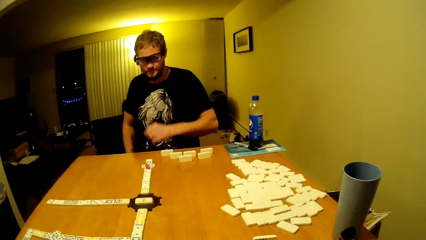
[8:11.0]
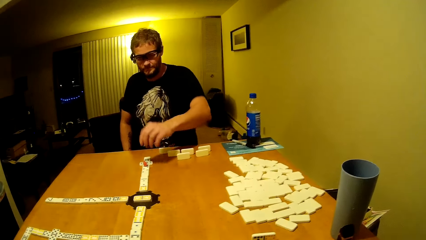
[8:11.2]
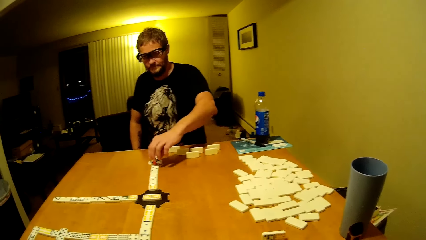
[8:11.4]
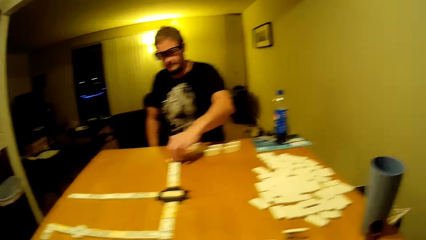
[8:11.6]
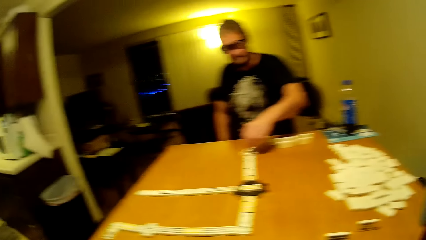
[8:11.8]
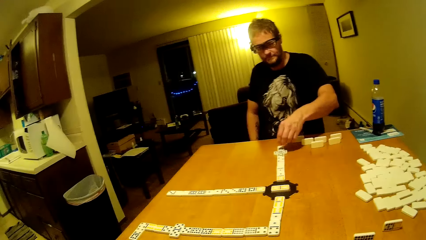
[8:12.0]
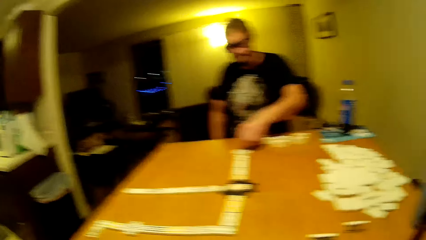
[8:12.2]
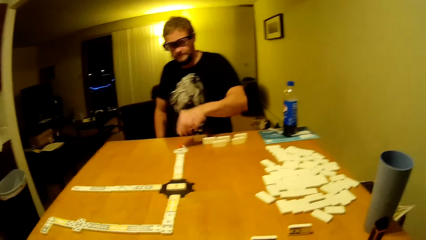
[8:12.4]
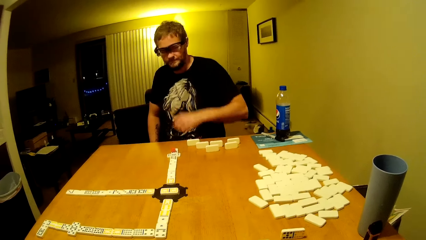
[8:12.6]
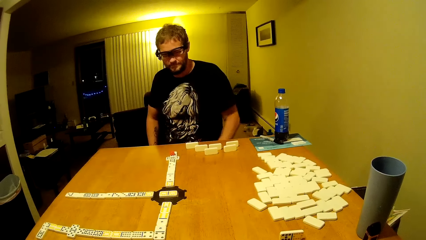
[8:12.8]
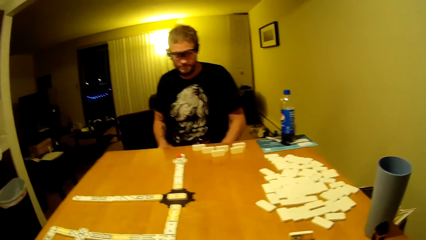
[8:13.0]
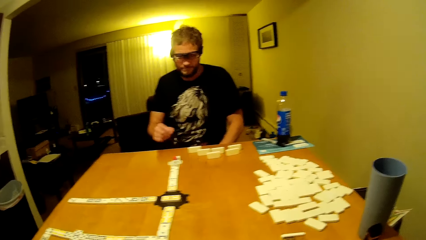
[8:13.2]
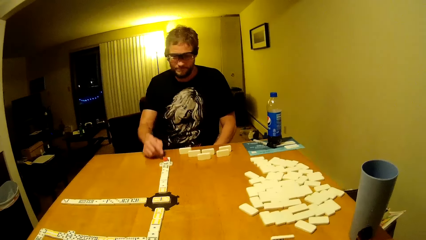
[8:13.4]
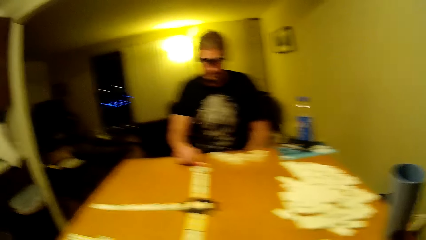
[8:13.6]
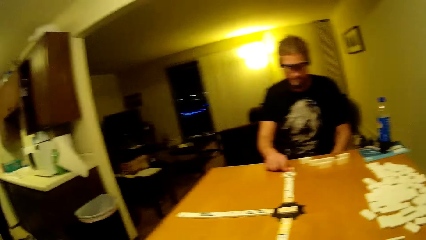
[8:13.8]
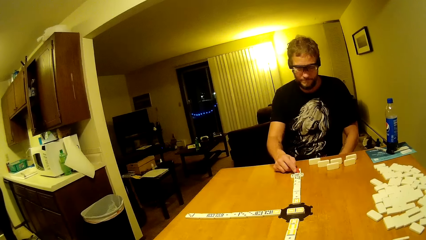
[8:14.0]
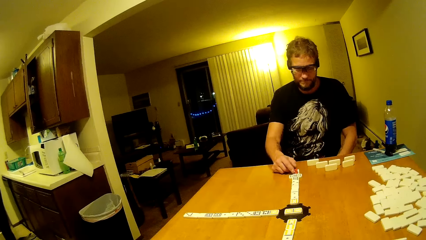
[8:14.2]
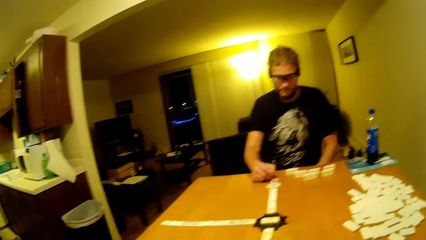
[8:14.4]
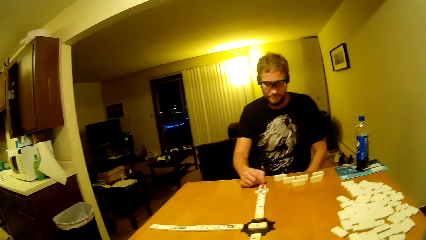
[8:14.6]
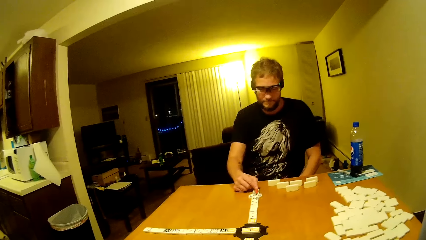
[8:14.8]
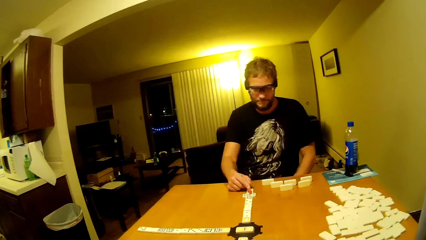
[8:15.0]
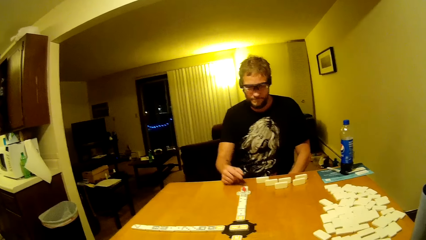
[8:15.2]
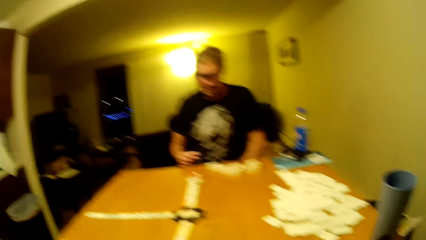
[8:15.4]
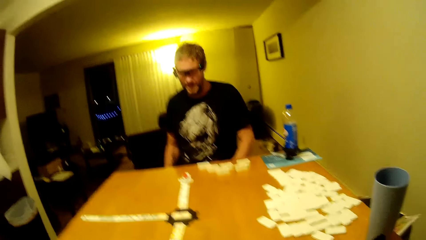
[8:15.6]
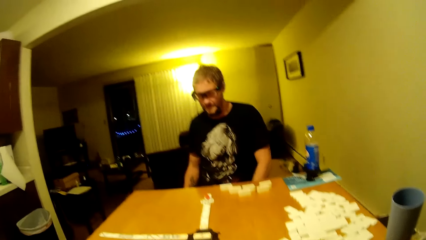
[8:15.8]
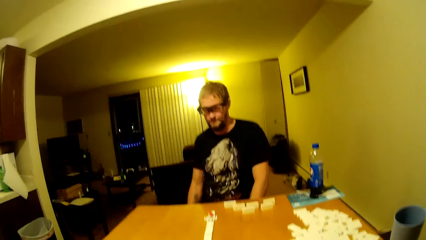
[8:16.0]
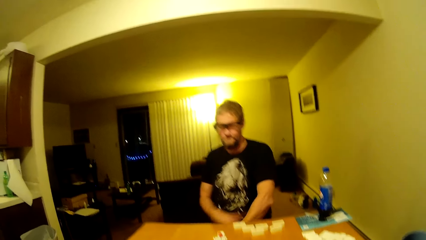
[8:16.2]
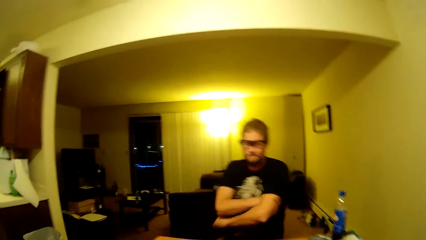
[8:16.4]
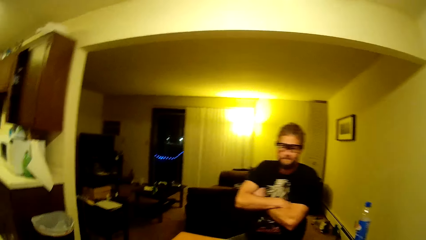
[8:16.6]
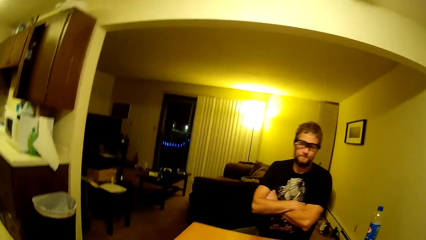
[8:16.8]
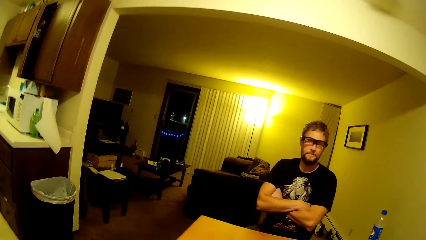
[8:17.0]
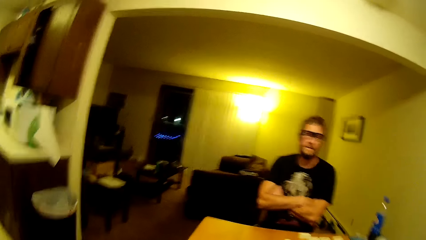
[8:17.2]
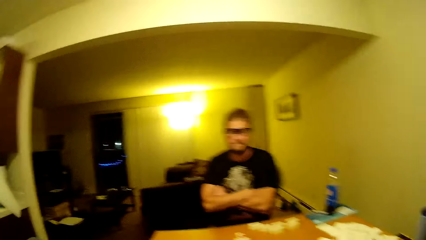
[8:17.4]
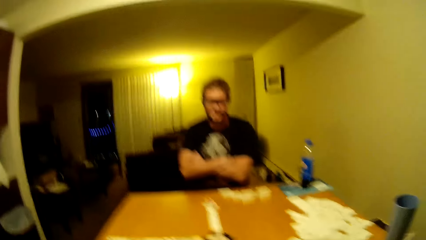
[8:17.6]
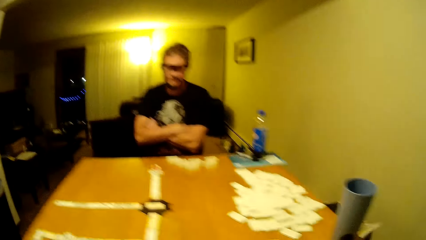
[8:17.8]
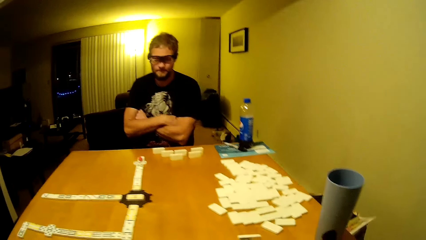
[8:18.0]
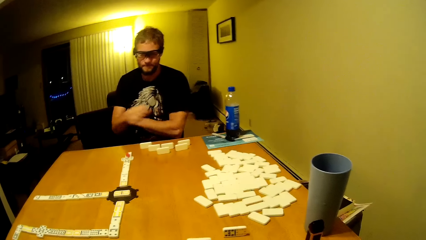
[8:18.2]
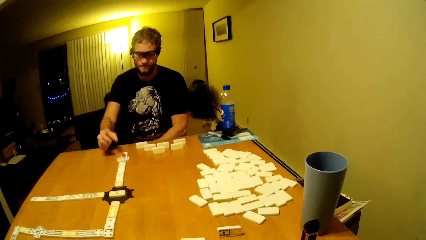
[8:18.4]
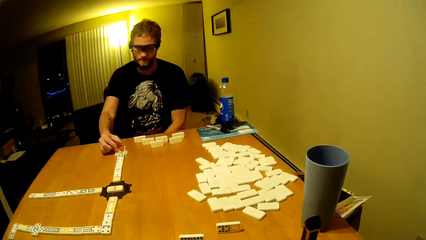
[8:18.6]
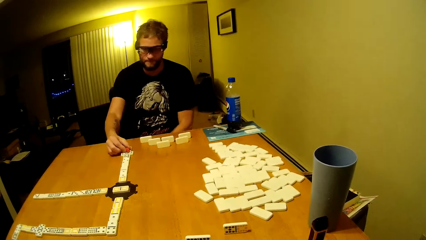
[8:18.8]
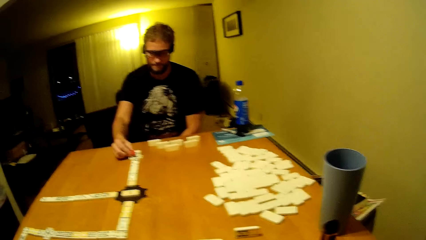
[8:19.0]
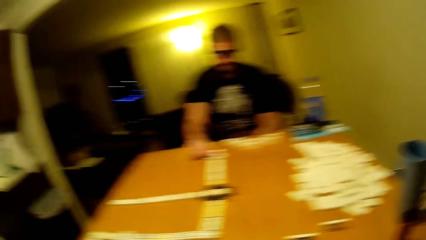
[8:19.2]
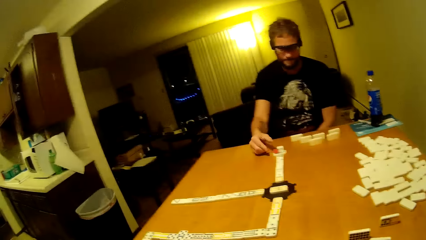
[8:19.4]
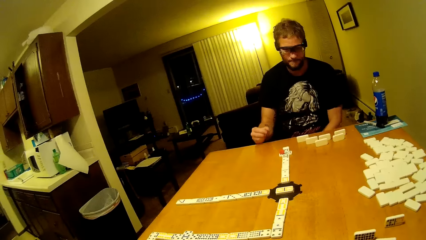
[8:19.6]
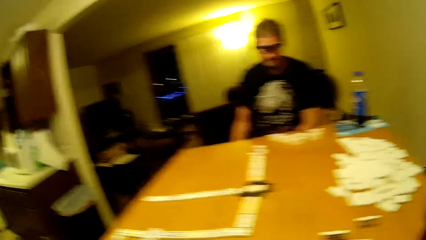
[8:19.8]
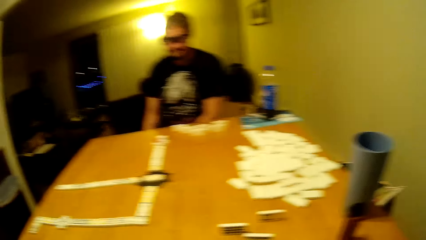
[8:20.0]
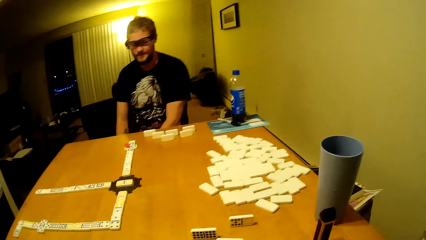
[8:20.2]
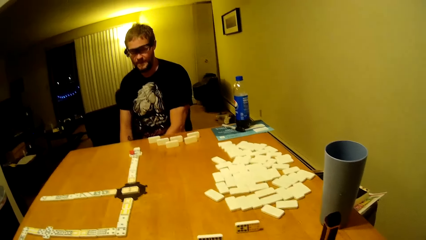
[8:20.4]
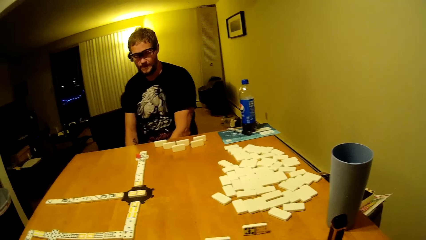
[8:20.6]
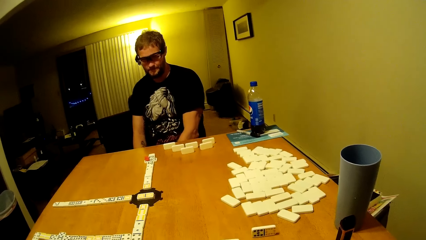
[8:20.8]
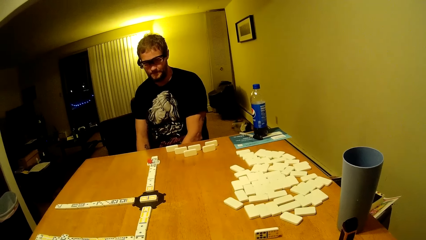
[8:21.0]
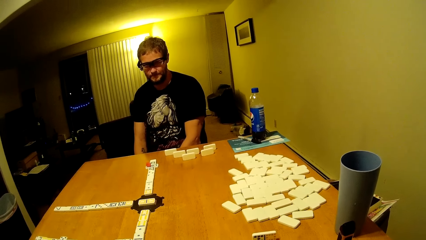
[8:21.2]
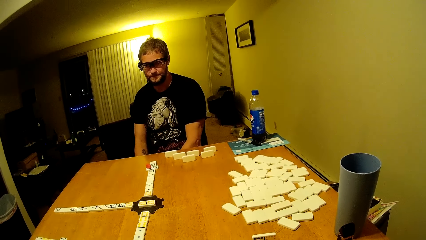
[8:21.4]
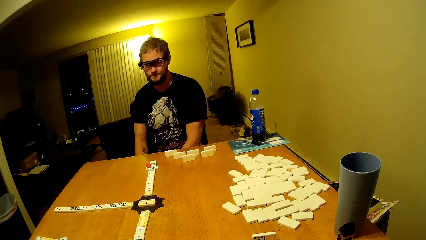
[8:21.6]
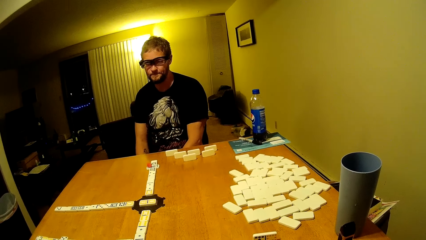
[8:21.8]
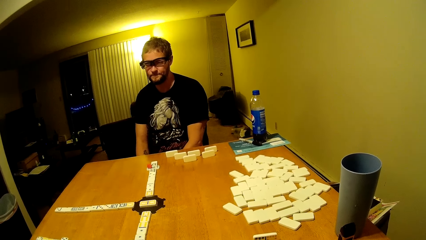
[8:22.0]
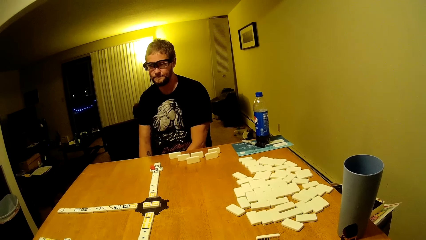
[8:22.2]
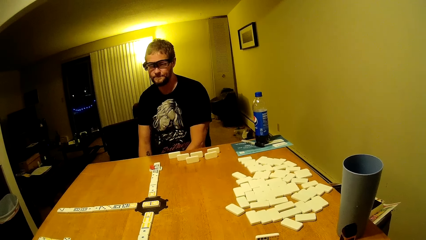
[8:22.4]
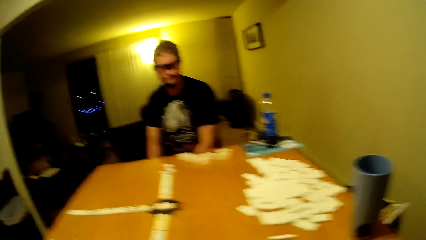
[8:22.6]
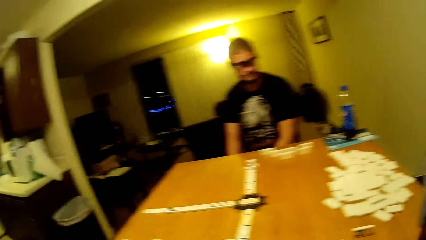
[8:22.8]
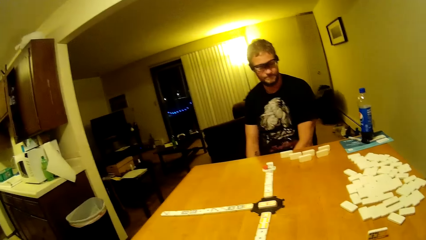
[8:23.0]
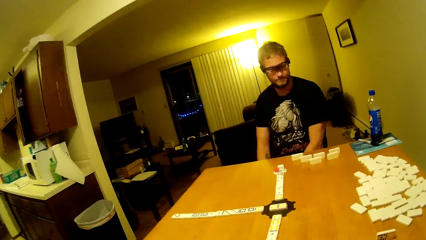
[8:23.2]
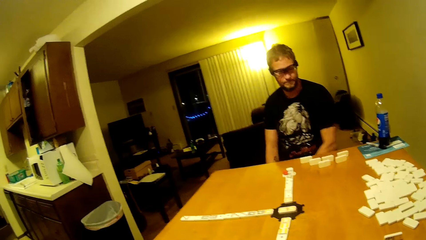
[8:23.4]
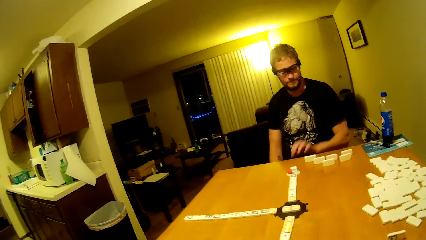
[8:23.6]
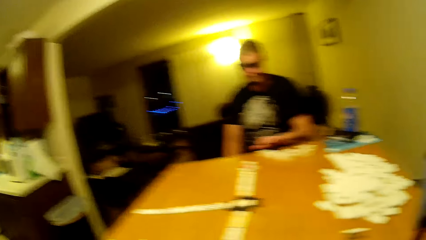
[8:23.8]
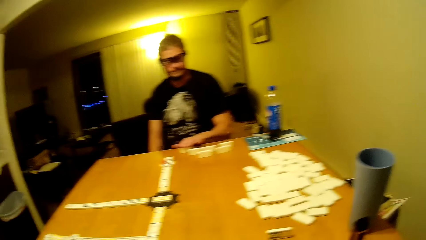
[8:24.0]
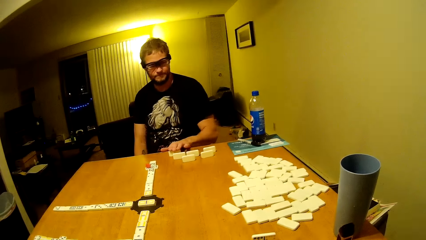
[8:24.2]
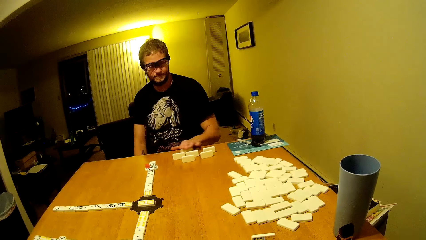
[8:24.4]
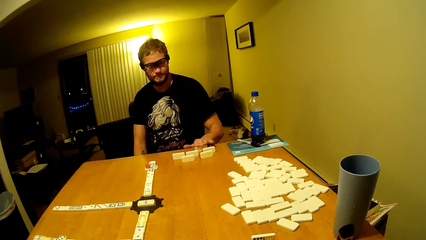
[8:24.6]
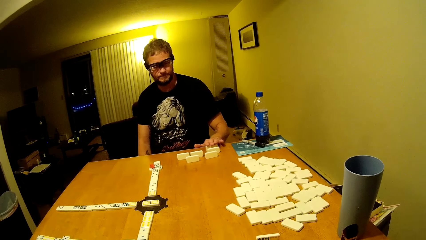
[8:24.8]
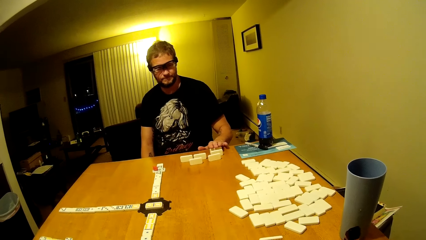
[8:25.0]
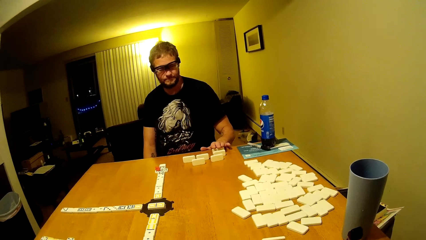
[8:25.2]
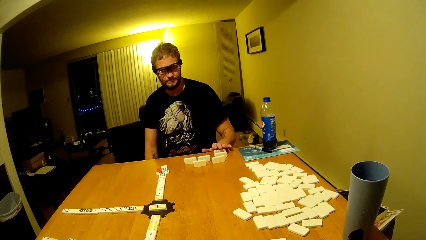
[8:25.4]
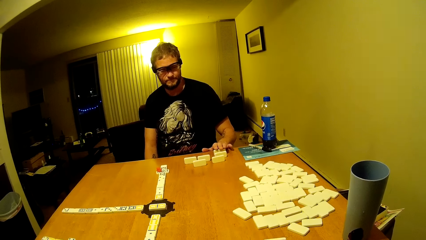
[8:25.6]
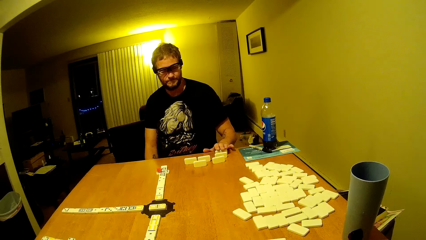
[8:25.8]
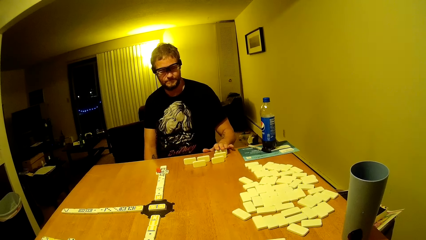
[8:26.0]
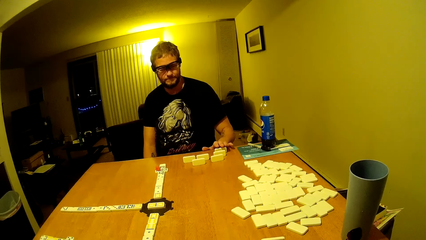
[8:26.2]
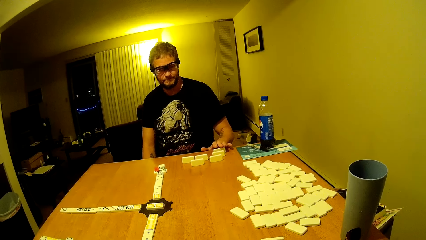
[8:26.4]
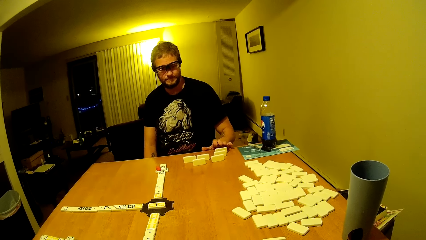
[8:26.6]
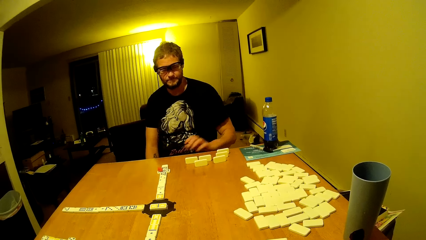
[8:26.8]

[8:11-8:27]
The man lifts the hand up. The camera wearer lifts the hands up. The man plays the dominoes, puts the hands down and places his bars again. The man plays the dominoes, crosses the hands, plays the dominoes, puts the hands down and arranges the dominoes.
